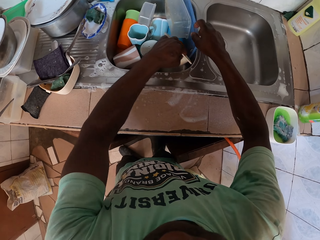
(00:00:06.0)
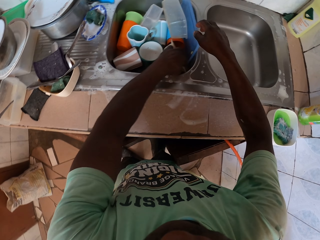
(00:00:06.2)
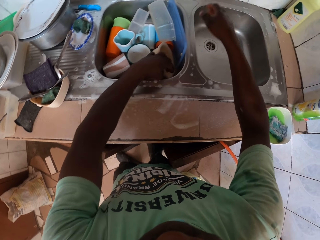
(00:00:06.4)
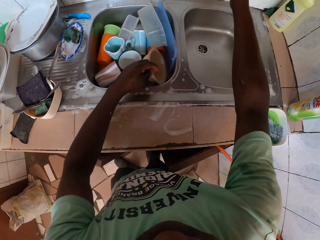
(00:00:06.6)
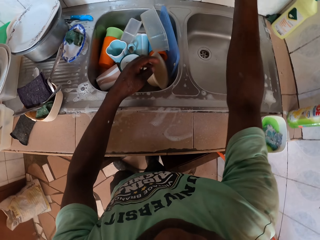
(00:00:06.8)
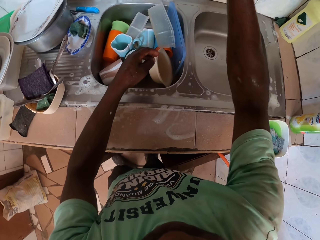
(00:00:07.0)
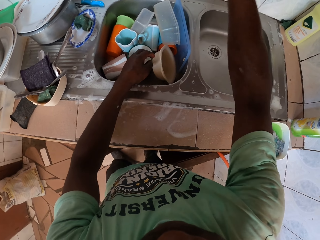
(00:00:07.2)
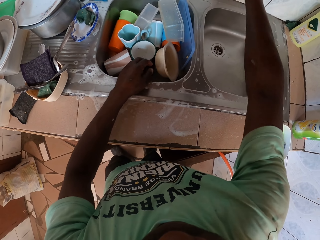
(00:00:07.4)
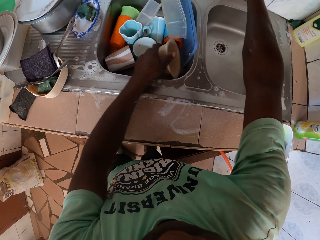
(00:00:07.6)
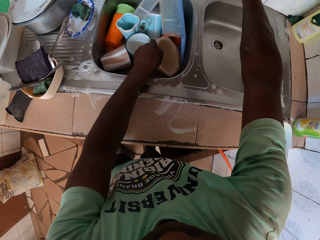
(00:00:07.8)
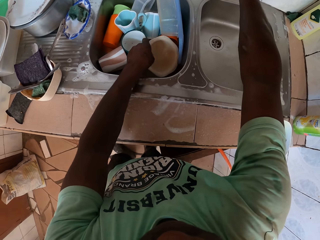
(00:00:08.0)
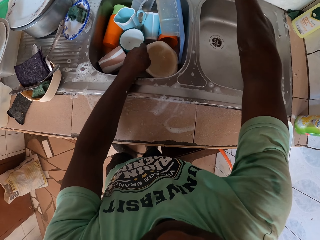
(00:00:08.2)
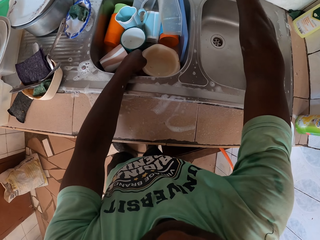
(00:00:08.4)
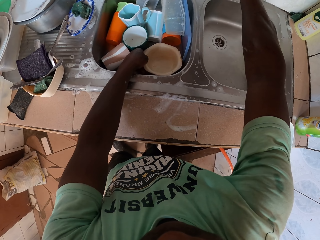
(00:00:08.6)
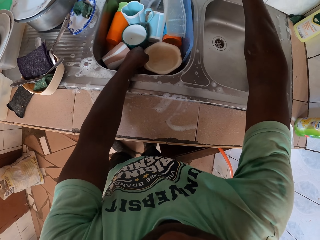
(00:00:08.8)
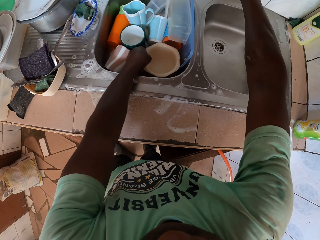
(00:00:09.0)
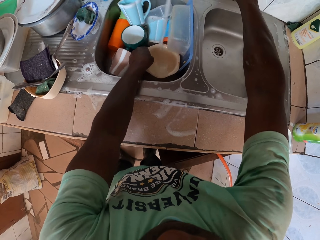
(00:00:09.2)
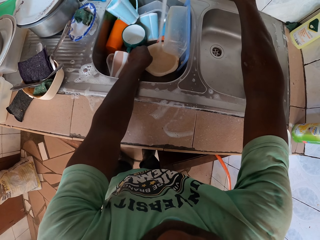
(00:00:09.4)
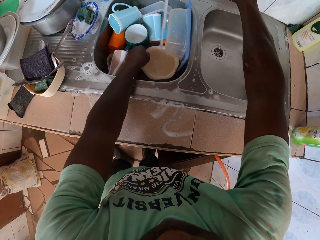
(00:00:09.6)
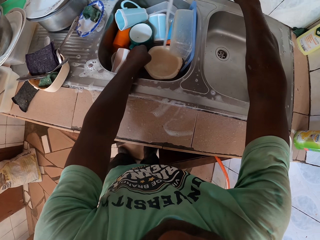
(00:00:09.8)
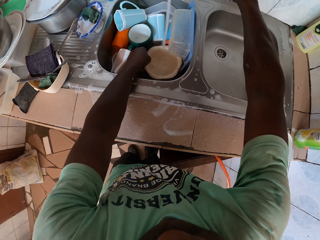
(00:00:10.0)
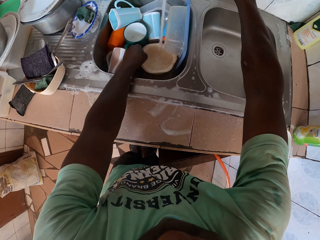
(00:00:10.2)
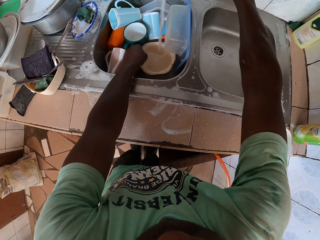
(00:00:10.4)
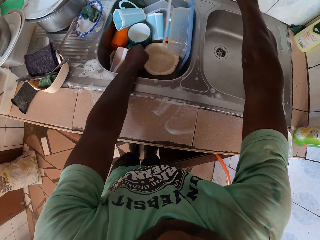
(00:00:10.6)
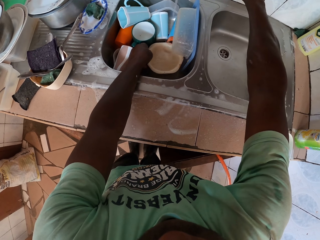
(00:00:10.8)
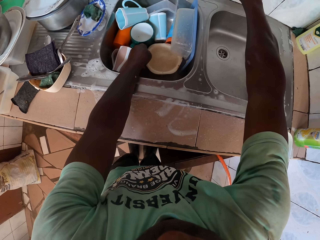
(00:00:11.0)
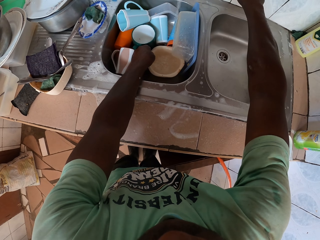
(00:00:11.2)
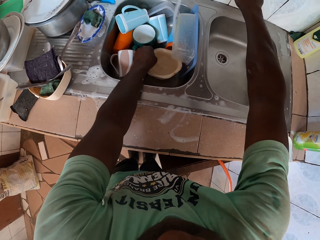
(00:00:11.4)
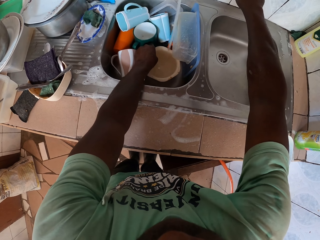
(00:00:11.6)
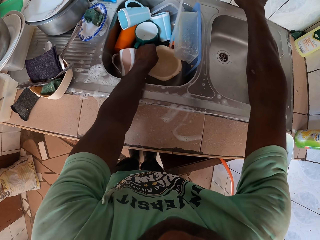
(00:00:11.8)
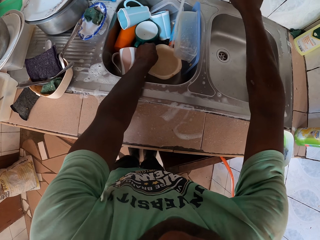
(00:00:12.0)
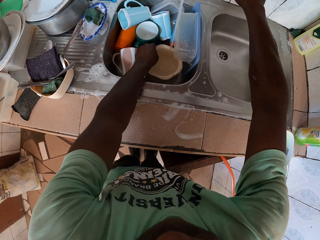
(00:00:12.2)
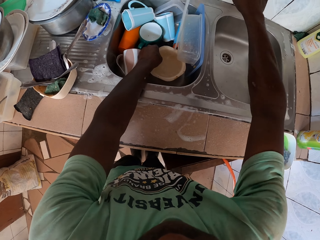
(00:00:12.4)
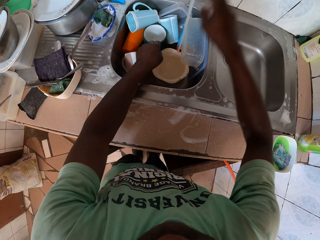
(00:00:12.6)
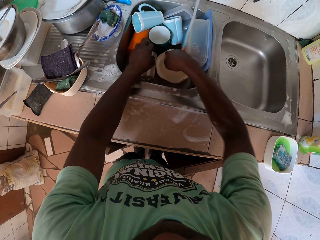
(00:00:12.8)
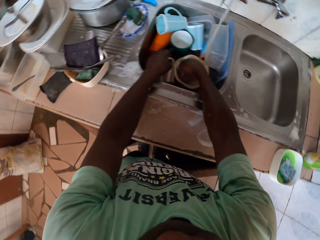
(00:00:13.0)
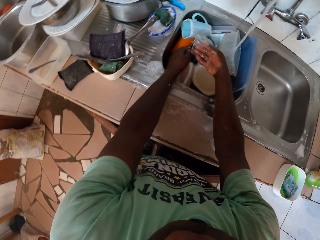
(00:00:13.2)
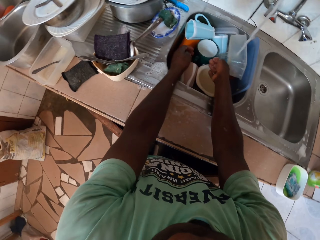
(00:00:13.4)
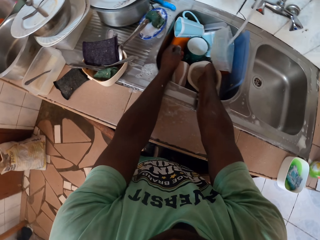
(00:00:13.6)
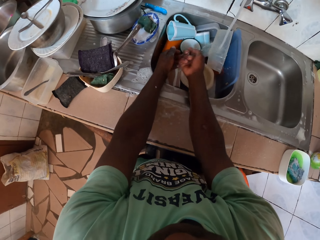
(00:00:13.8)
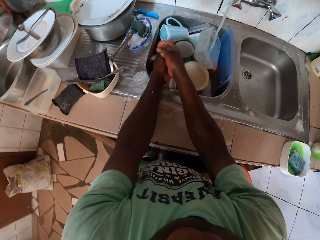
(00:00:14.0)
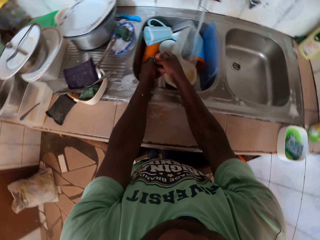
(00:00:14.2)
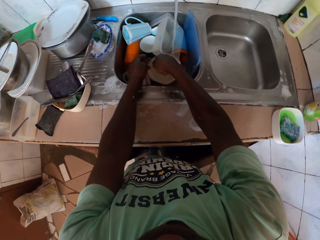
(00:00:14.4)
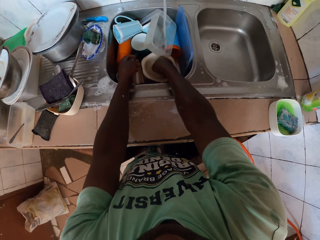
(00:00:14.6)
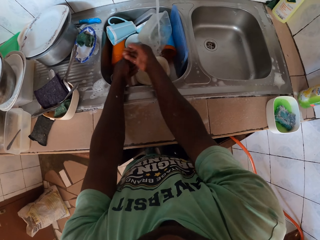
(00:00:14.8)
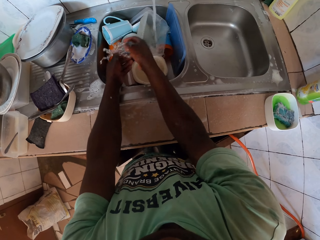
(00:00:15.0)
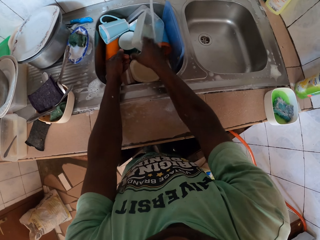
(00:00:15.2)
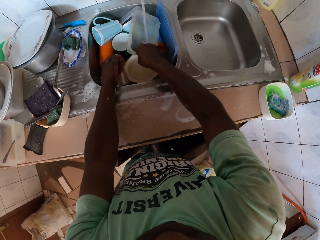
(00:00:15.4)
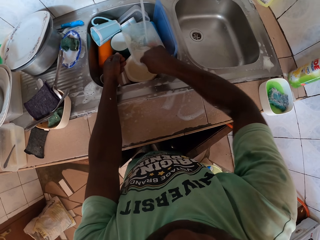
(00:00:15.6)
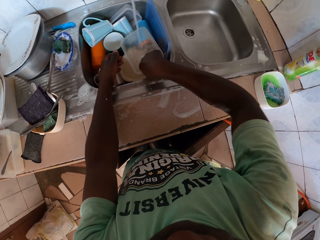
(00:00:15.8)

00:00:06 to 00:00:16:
The camera wearer puts a tray in the sink. He puts a container in the sink. He opens the tap. He sets a dish to draw water. He holds a bowl. He washes his hands.

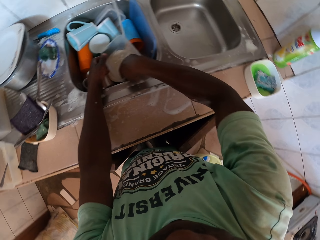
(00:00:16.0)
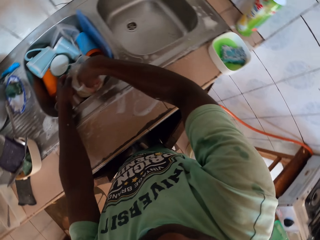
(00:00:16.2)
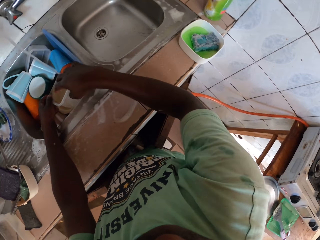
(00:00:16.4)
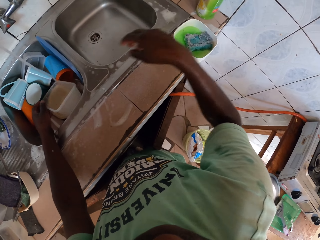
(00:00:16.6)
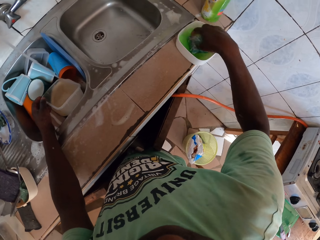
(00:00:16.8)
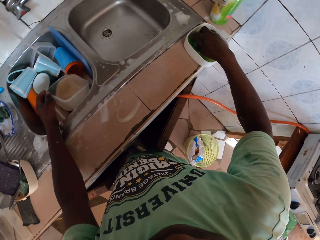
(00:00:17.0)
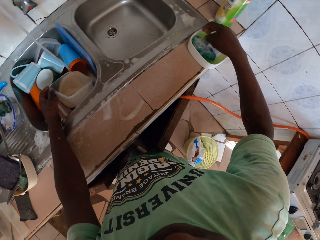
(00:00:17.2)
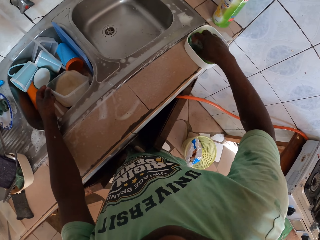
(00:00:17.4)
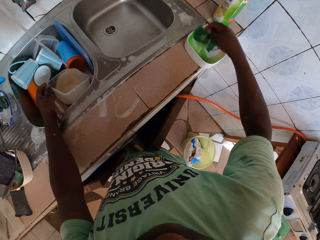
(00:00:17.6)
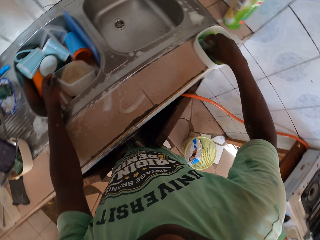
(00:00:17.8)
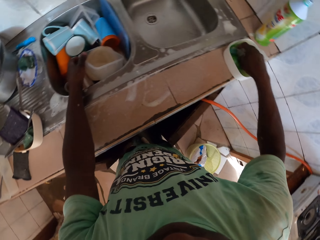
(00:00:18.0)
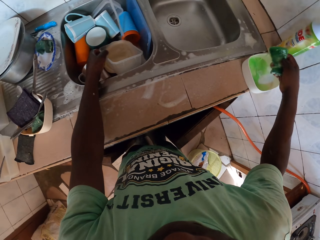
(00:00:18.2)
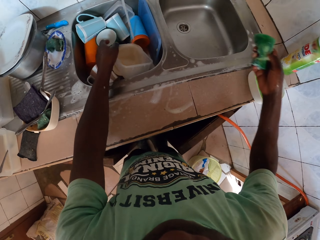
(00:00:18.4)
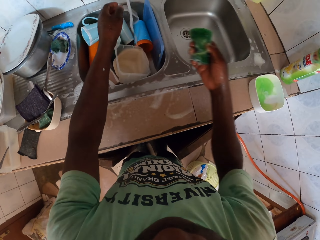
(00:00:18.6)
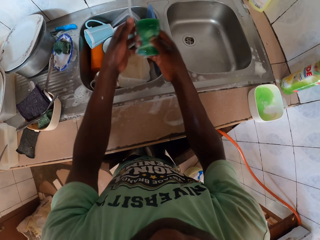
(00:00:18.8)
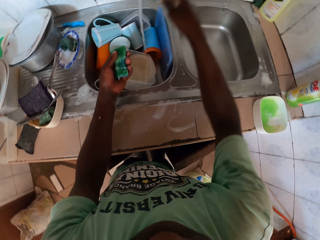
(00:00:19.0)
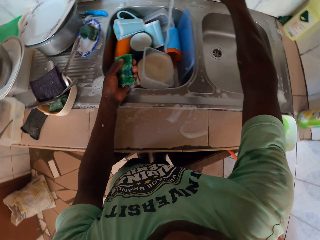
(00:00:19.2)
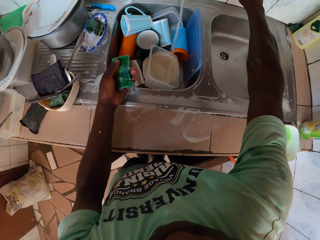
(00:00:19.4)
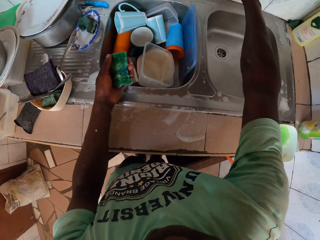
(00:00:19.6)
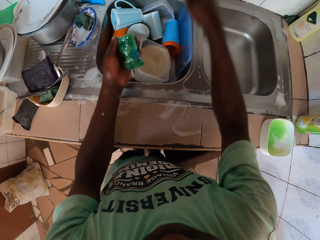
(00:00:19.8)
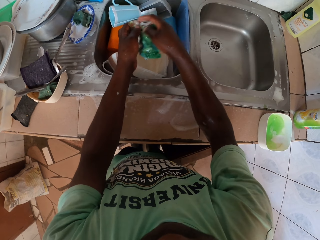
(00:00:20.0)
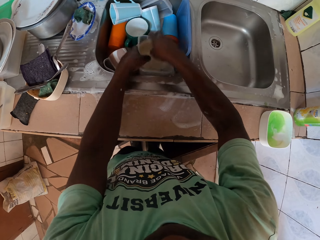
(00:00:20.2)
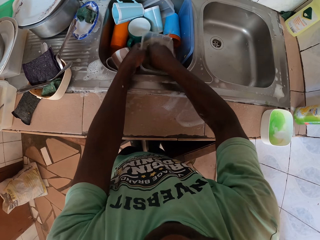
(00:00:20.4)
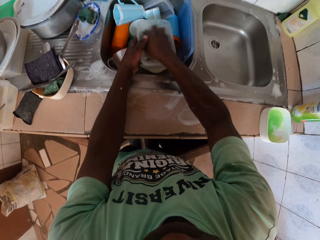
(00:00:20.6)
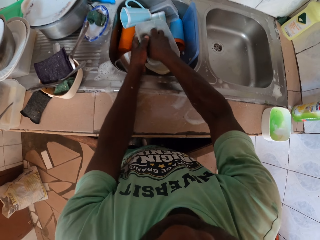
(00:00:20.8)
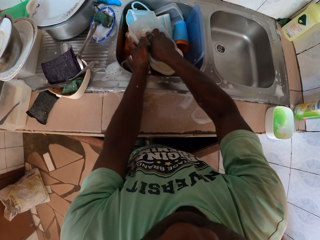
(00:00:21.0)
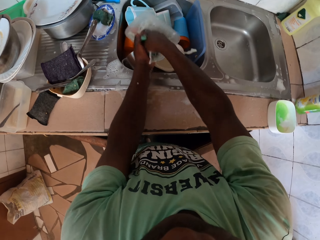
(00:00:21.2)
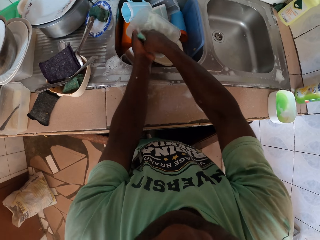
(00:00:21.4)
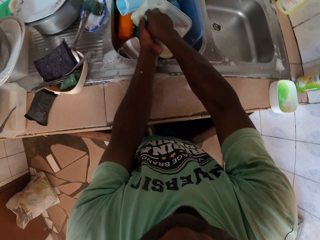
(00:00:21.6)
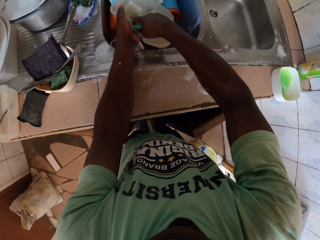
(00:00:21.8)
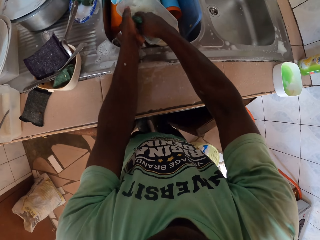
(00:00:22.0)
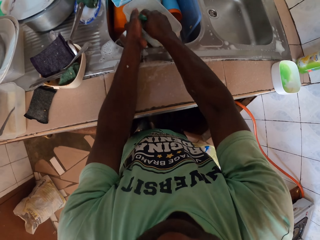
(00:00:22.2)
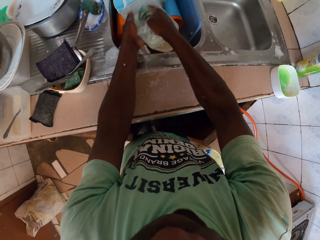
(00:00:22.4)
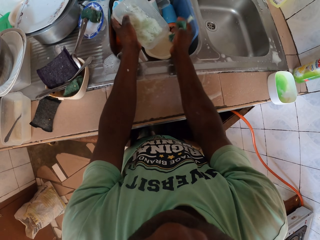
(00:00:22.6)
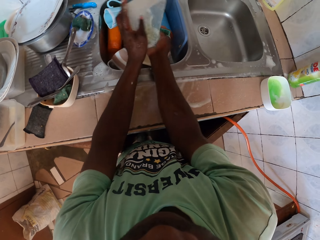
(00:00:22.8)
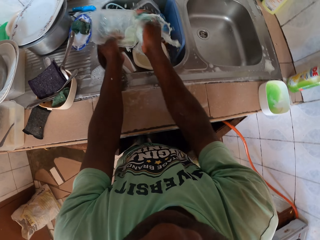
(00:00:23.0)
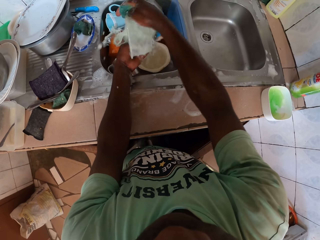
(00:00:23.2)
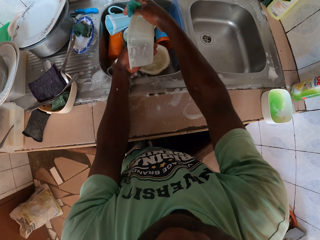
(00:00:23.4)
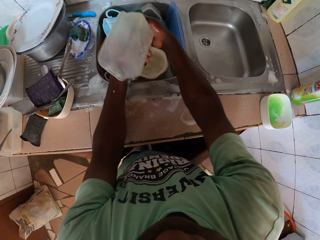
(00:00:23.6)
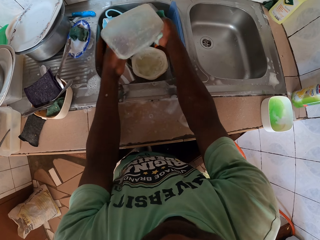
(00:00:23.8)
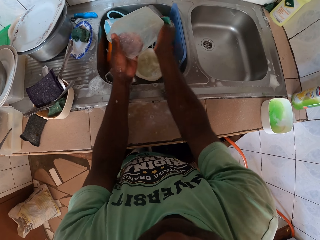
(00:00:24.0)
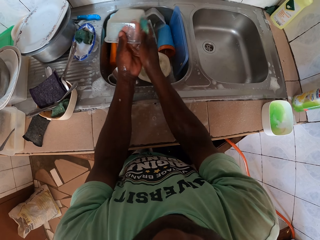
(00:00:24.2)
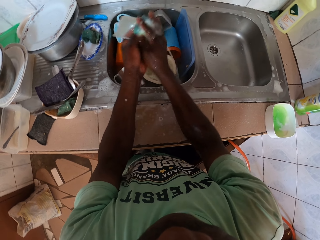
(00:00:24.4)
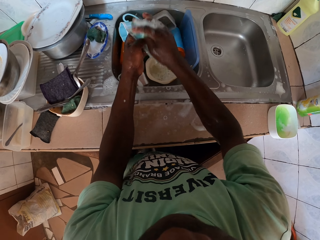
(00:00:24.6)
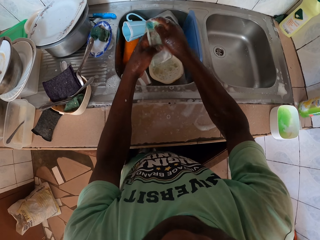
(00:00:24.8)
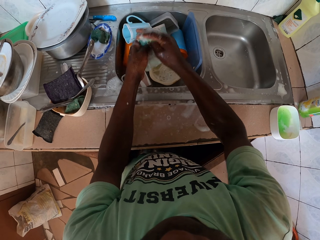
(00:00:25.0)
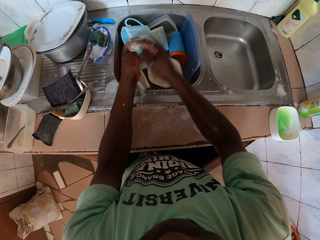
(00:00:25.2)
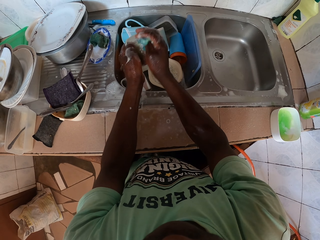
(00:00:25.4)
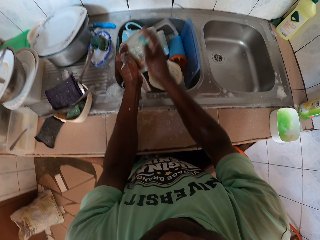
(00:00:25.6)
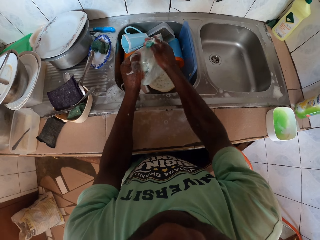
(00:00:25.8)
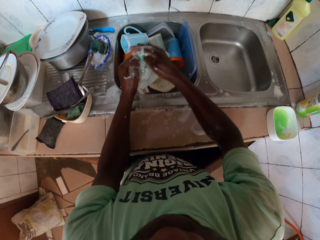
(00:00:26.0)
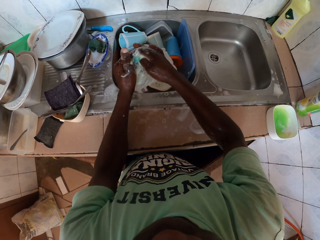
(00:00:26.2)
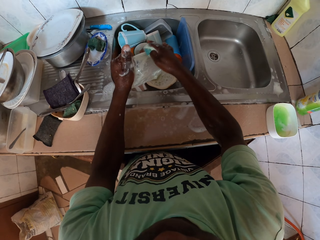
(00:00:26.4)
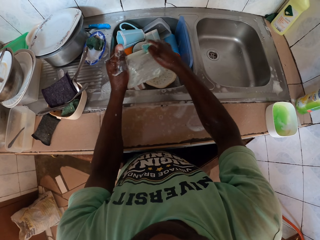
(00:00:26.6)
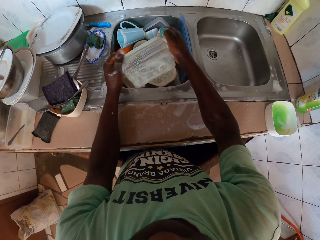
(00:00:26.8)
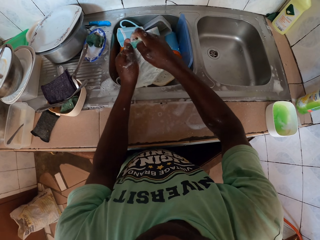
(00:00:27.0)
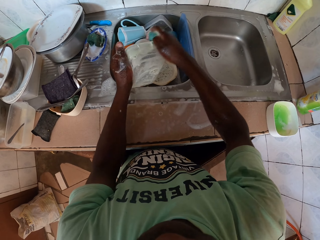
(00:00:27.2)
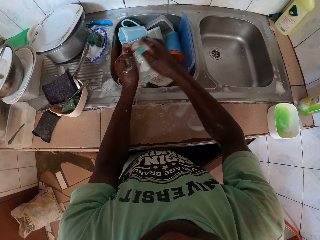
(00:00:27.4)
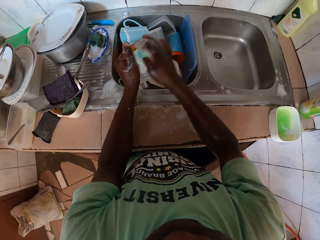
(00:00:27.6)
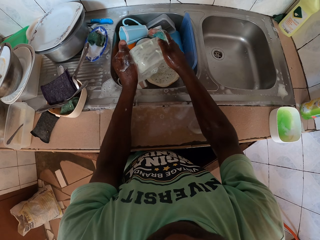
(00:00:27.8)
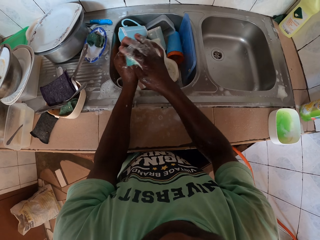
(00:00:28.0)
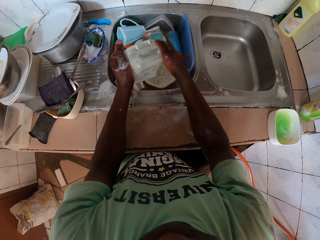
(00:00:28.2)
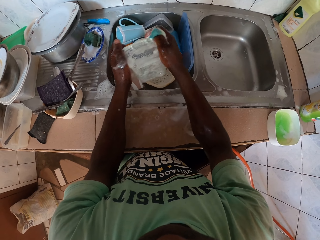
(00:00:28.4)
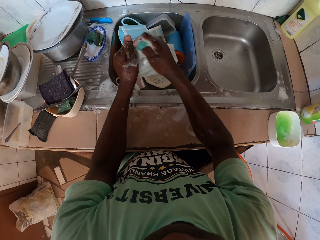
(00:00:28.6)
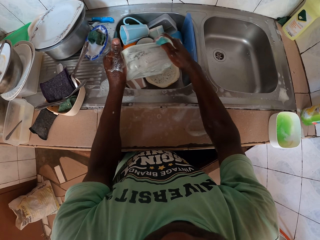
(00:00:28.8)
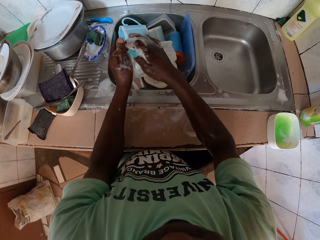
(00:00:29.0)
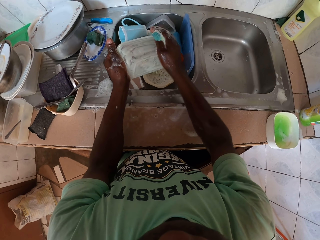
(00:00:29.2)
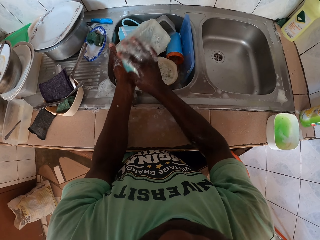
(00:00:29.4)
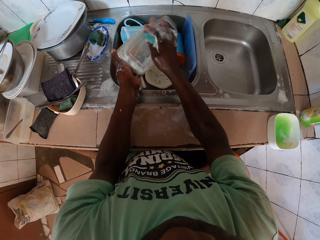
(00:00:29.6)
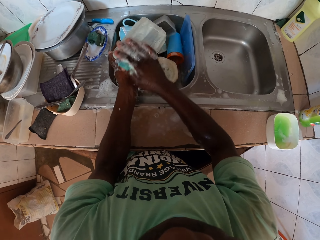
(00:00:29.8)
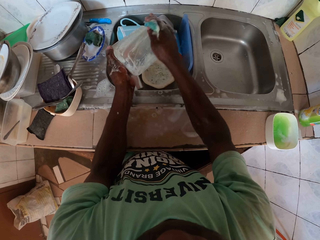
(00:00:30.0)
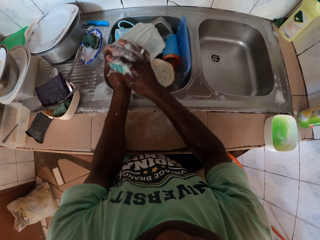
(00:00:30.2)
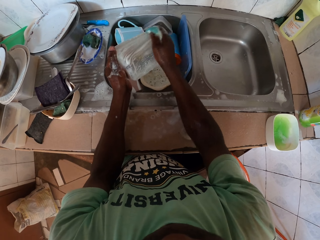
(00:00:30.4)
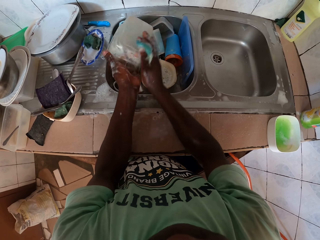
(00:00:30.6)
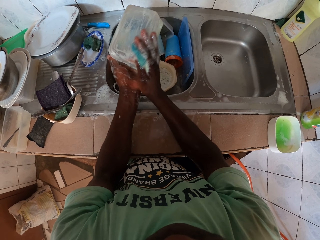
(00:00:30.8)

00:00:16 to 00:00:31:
The camera wearer picks up a washing sponge. They pass the sponge to the left hand. They close the tap. They pass the sponge to the right hand. They wash the tupperware with the sponge.
